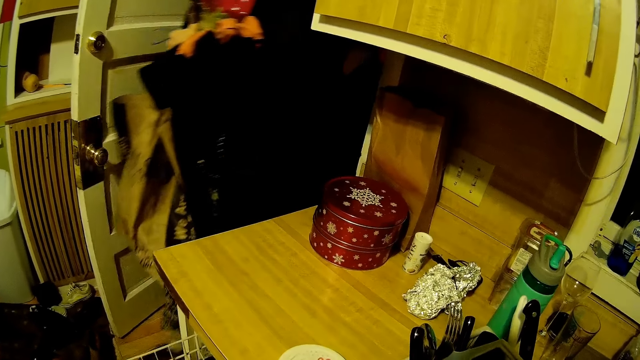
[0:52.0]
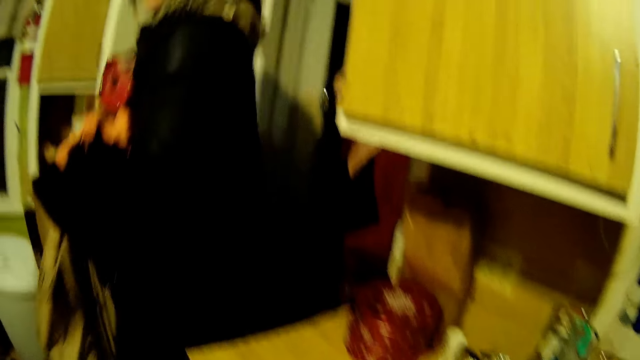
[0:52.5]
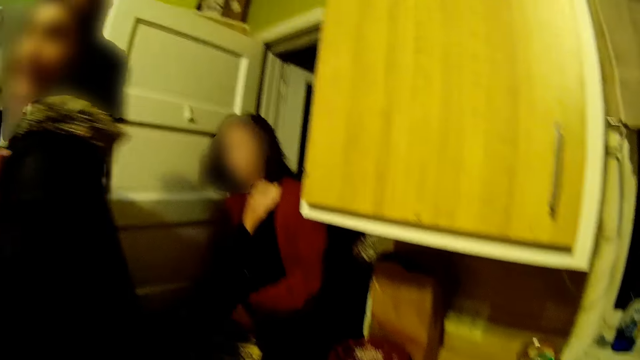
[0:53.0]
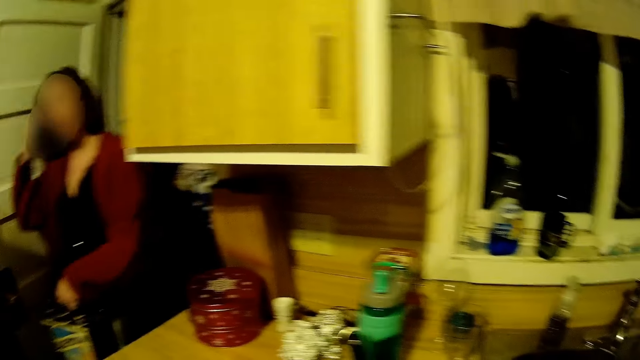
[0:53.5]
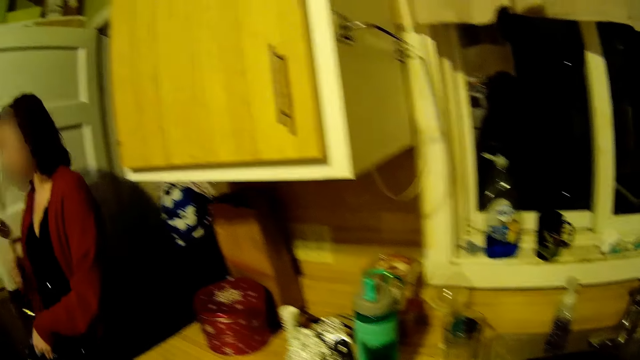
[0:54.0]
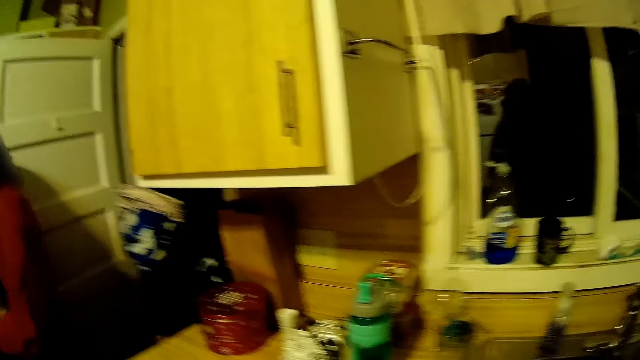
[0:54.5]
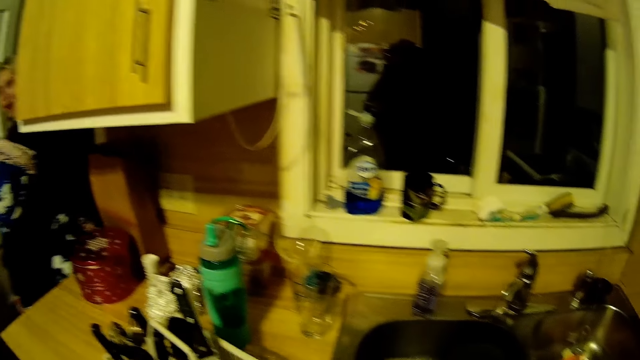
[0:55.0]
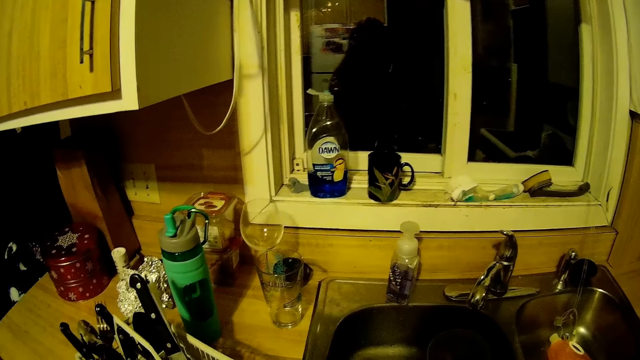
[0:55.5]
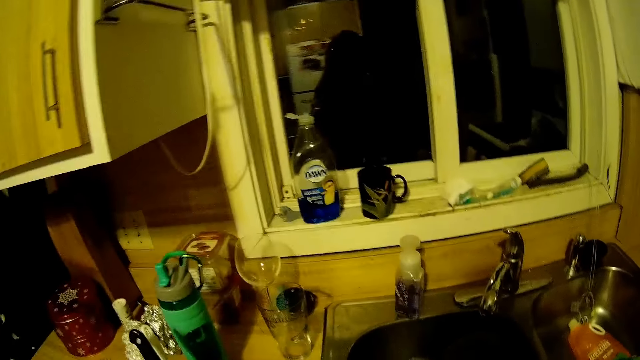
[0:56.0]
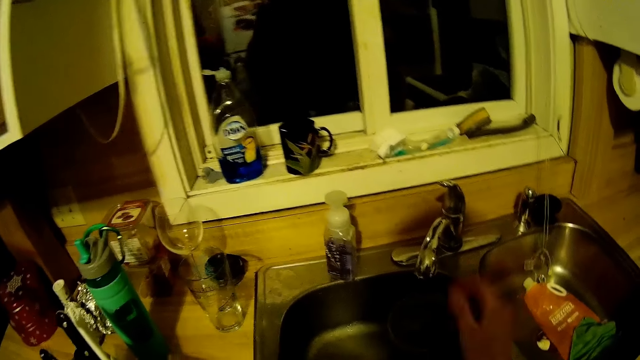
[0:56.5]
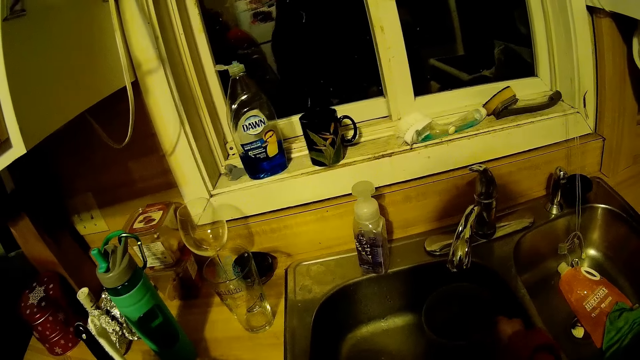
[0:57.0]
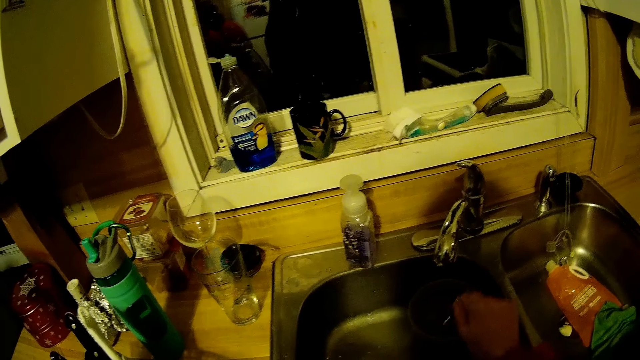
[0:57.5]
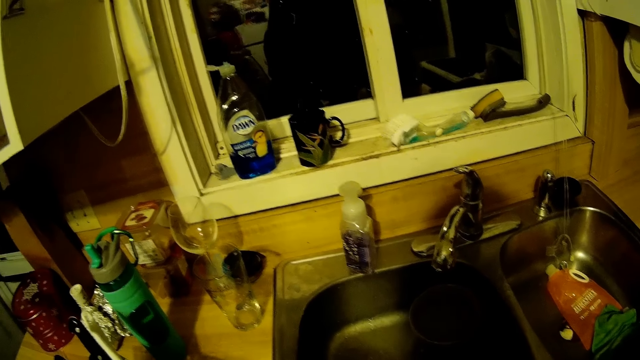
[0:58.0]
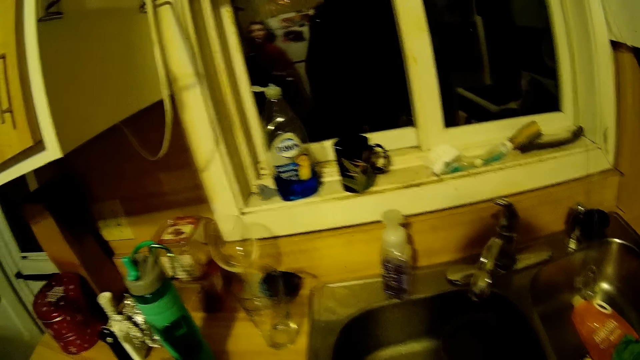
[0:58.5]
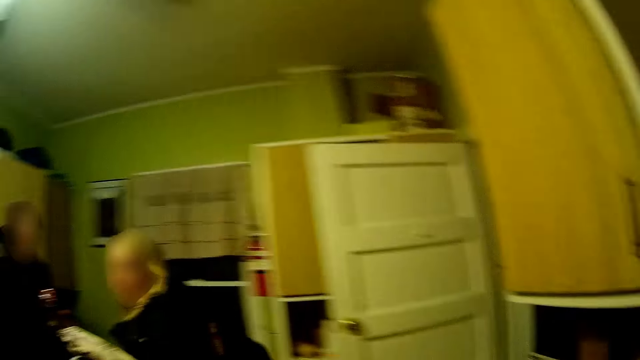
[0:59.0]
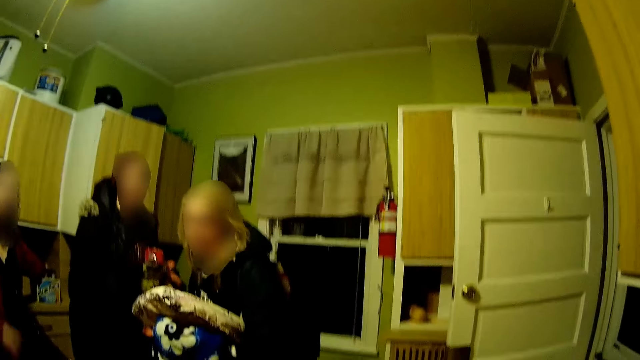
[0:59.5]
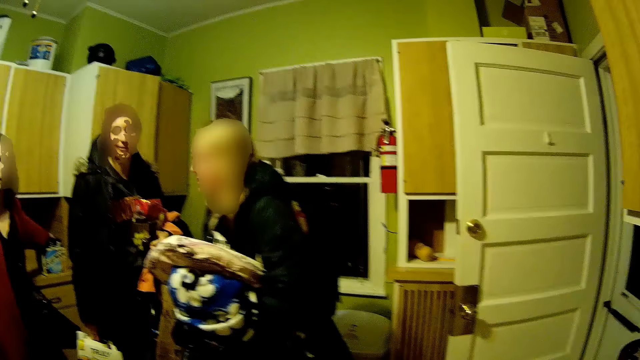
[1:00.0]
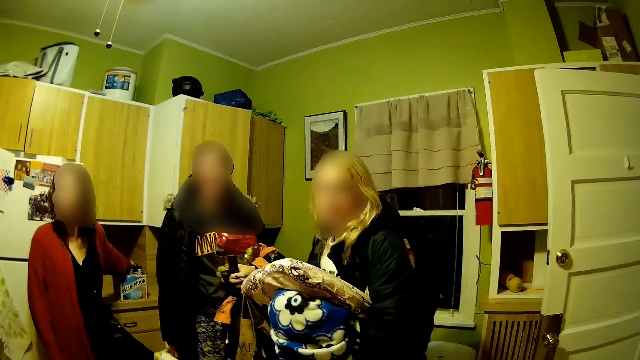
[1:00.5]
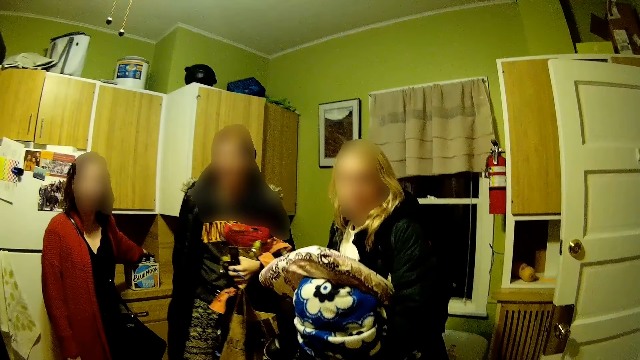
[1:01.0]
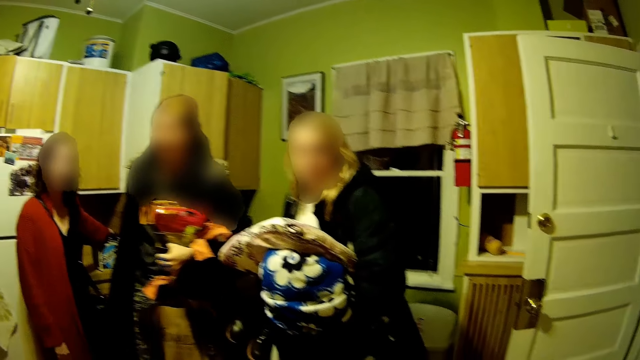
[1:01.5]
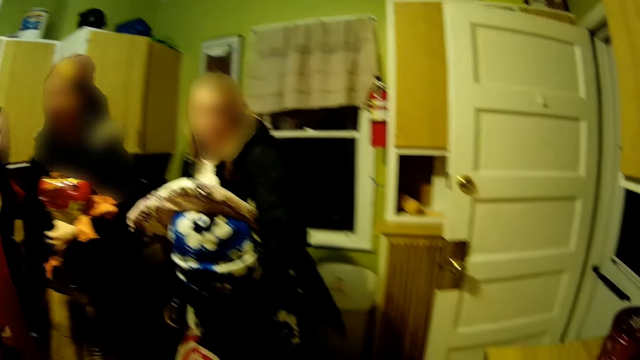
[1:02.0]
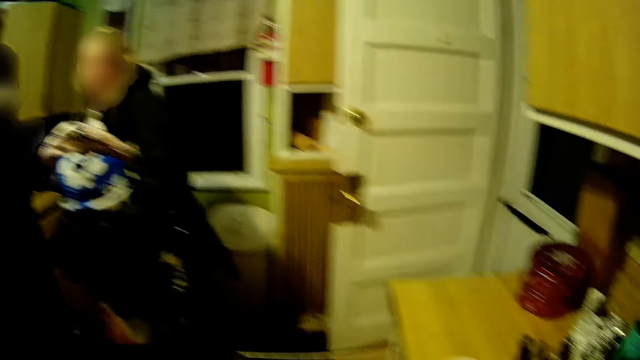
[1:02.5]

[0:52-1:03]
The woman enters the kitchen. Another woman enters the kitchen and scratches her hair with her right hand. The camera wearer looks around. Another woman enters the kitchen. The camera wearer takes something in the sink. She puts her right hand into the sink. She looks around.

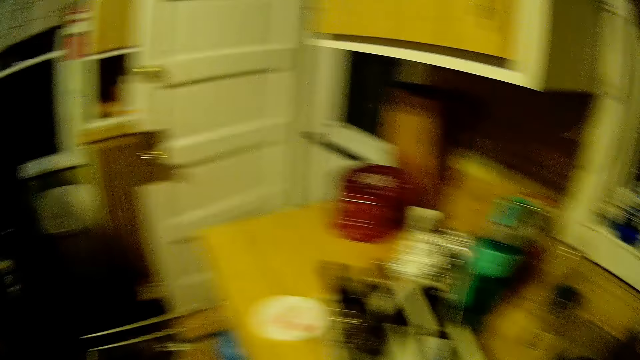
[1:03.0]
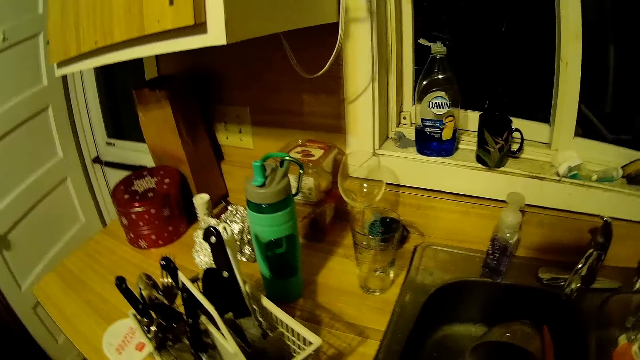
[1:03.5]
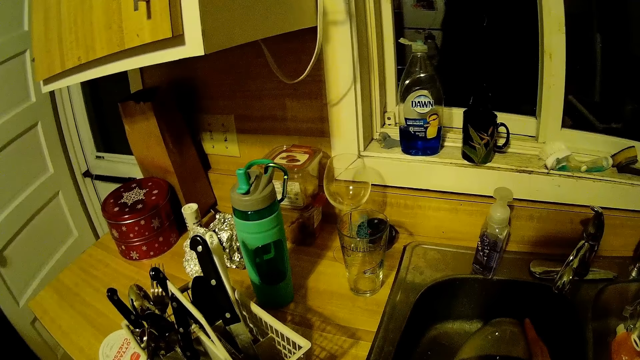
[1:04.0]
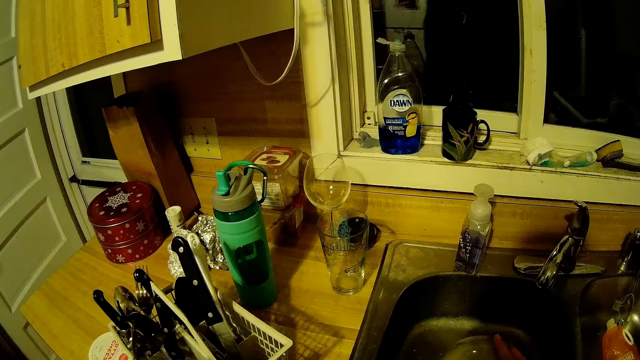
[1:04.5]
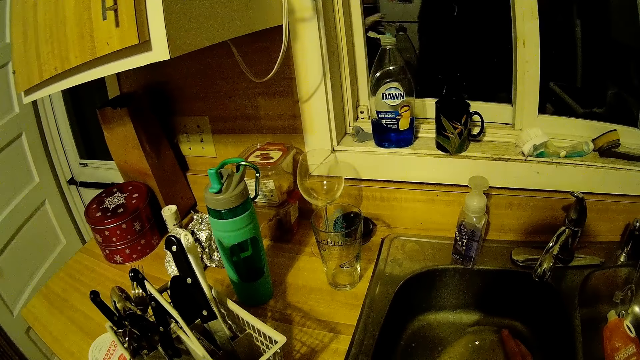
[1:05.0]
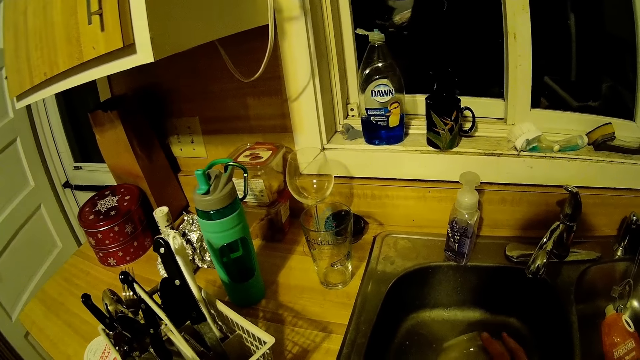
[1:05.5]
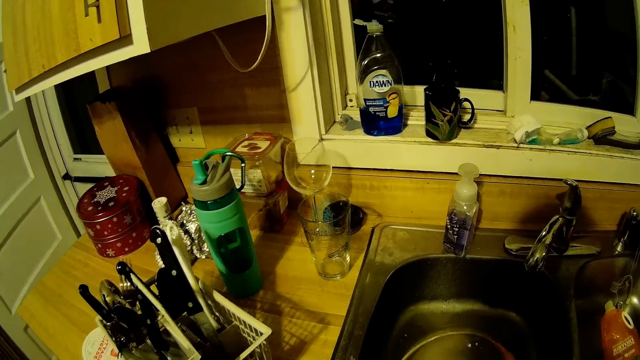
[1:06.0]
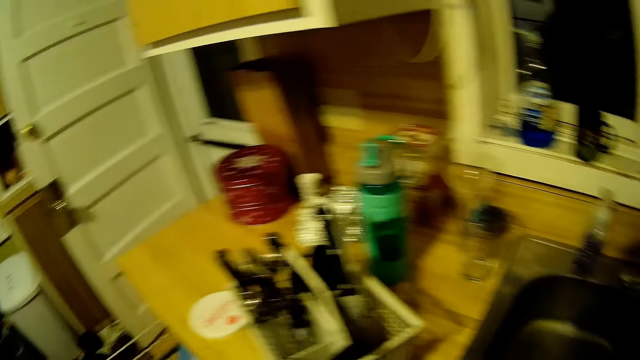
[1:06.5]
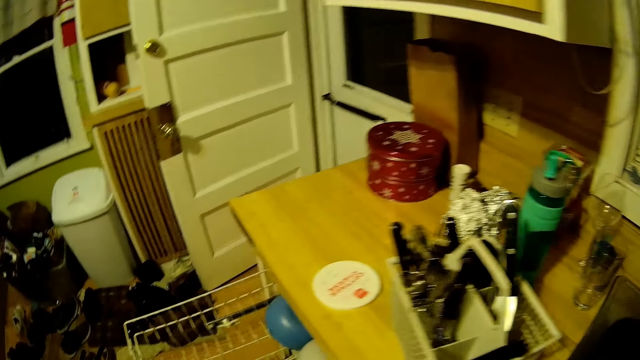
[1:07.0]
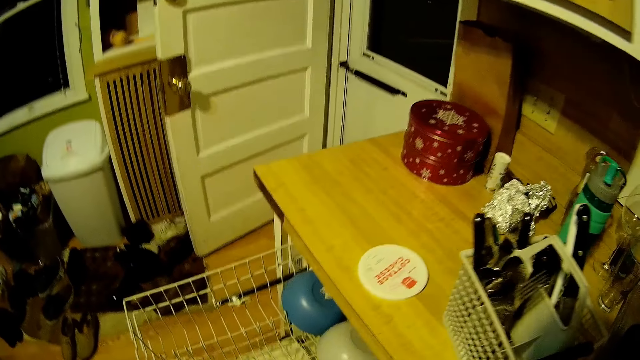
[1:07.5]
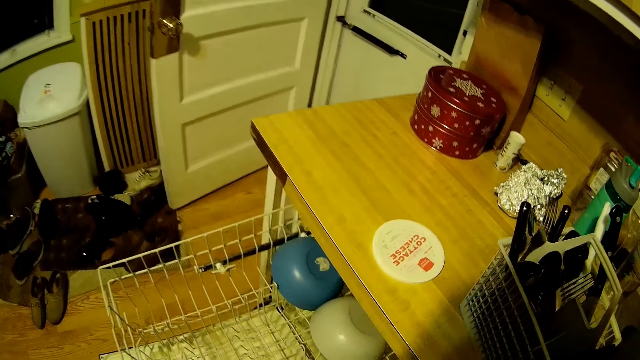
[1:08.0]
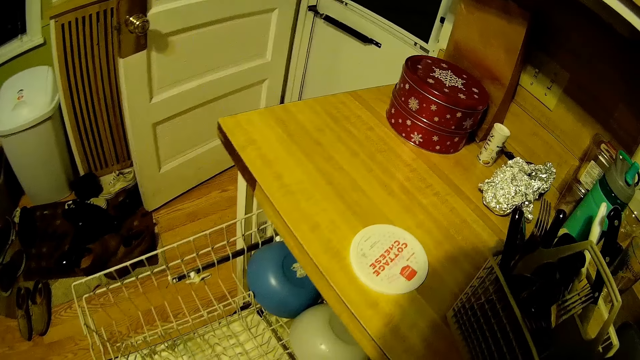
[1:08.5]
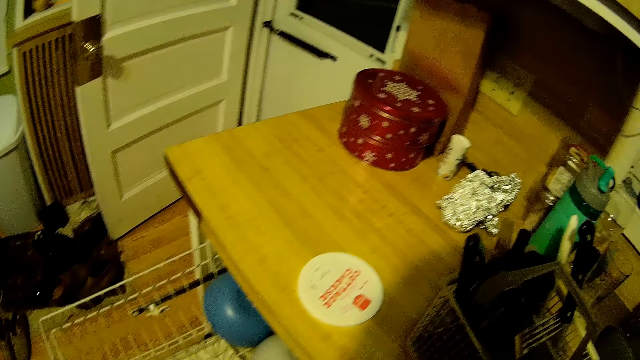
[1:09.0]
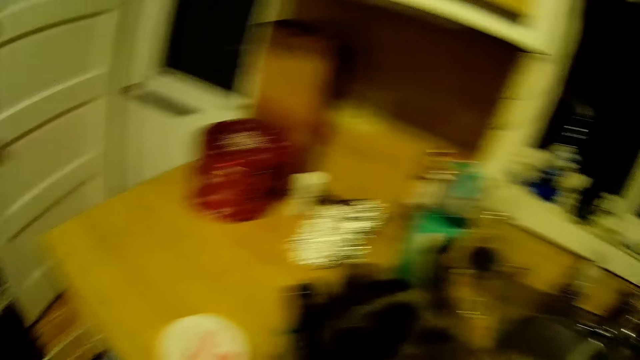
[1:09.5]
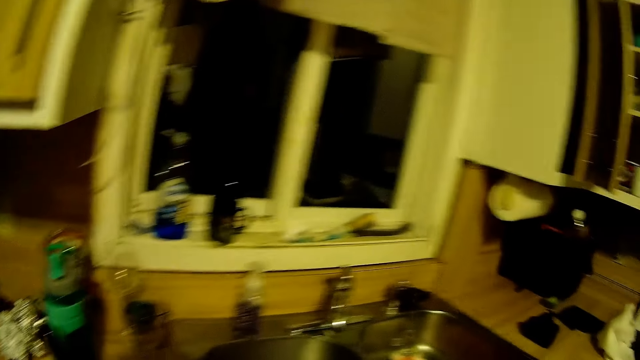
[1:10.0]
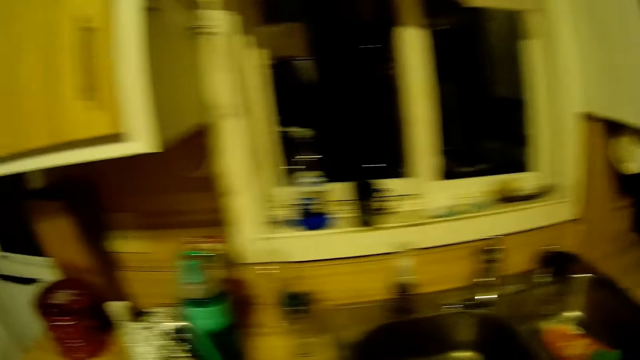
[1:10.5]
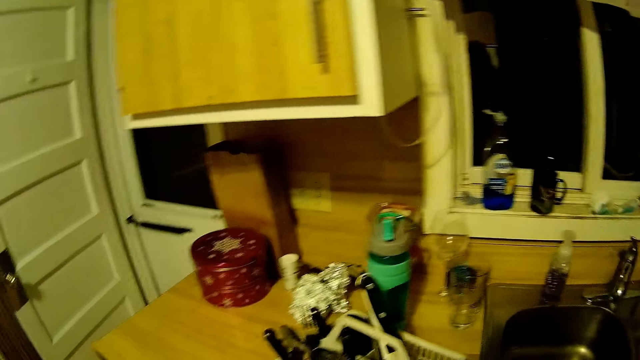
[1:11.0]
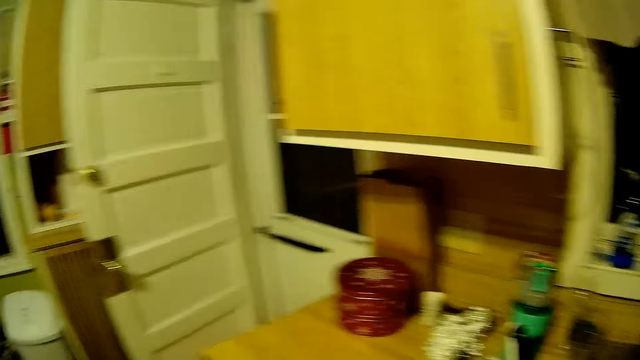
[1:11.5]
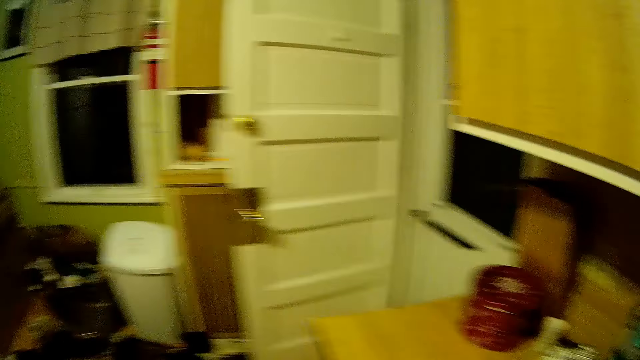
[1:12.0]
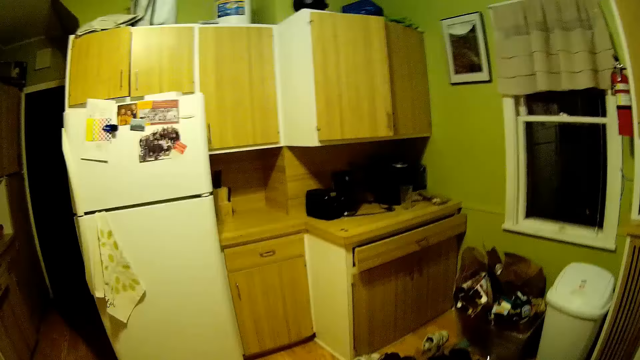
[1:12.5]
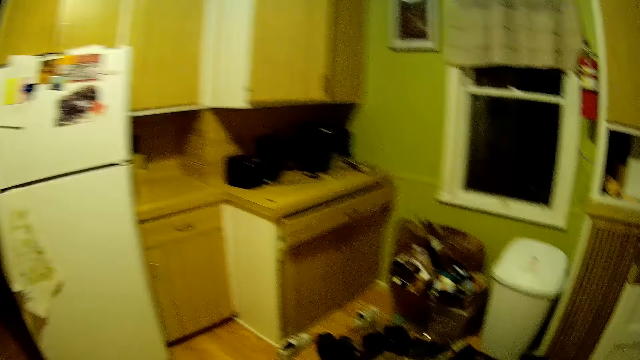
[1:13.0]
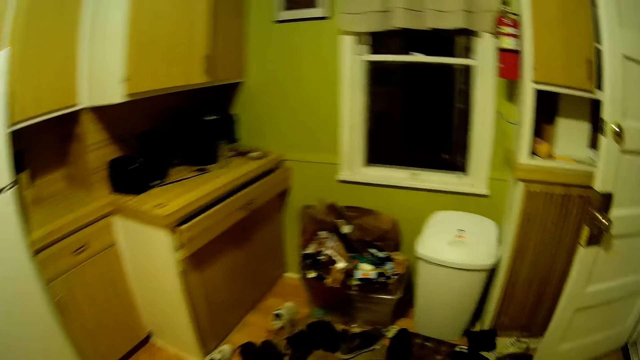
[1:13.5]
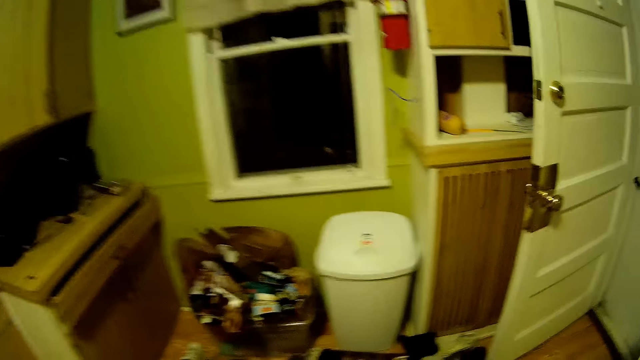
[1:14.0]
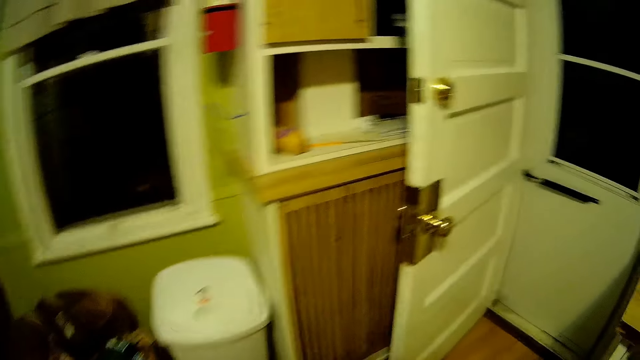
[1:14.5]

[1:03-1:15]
The camera wearer washes dishes in the sink with both hands. They take the bowl in the sink. They look around. They walk around.
